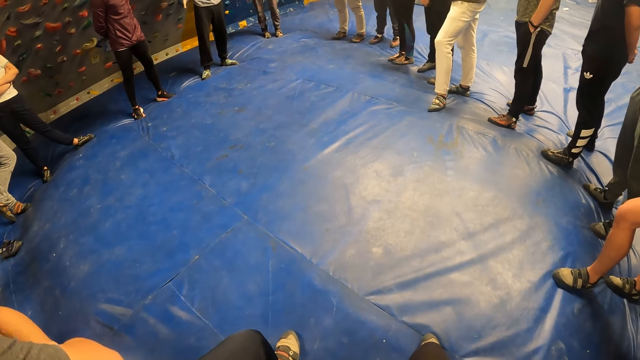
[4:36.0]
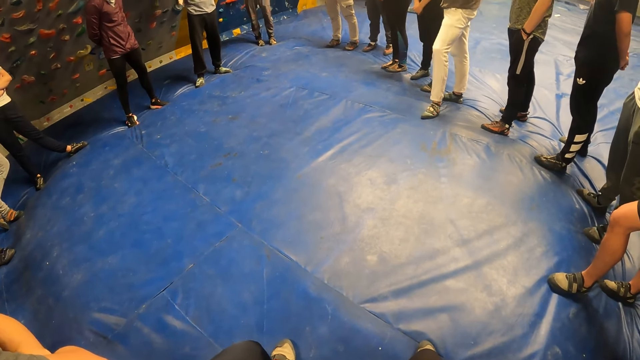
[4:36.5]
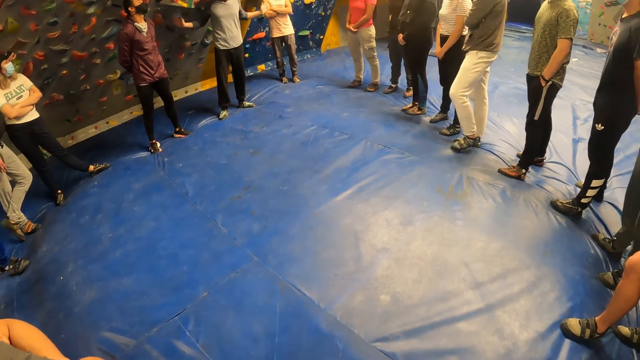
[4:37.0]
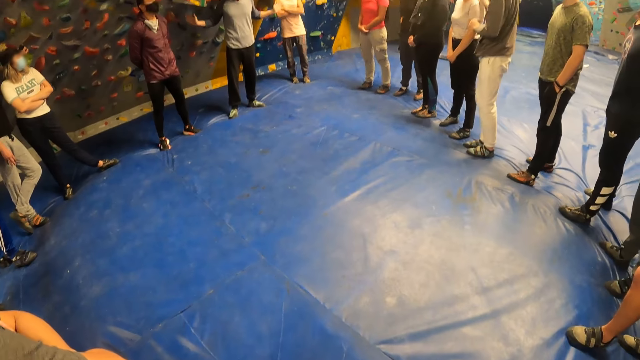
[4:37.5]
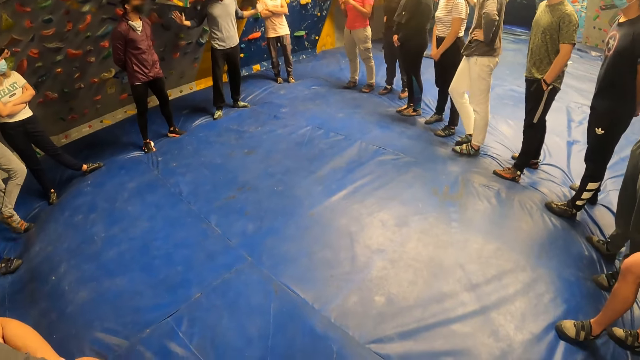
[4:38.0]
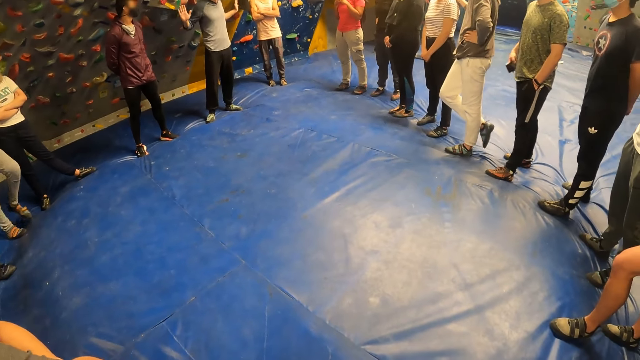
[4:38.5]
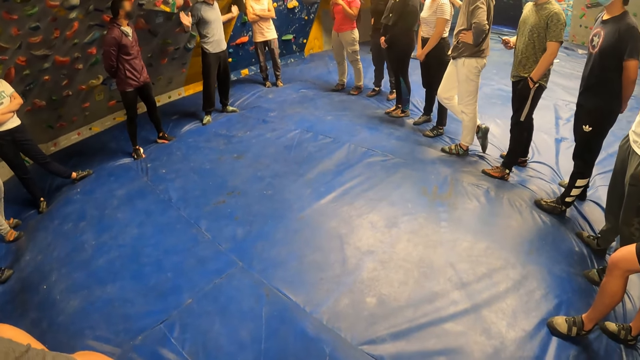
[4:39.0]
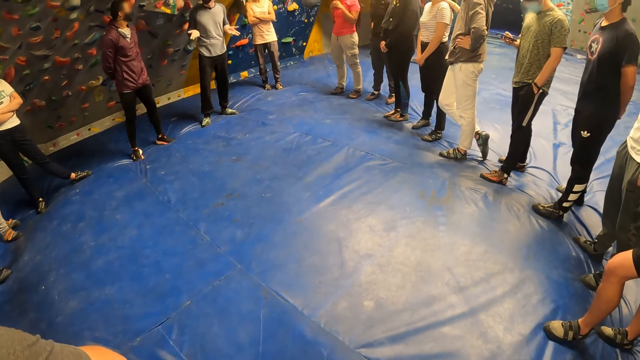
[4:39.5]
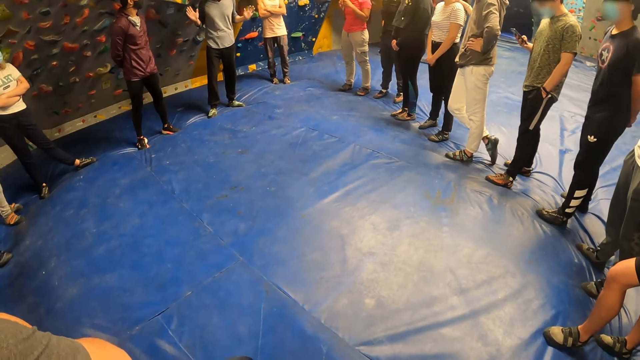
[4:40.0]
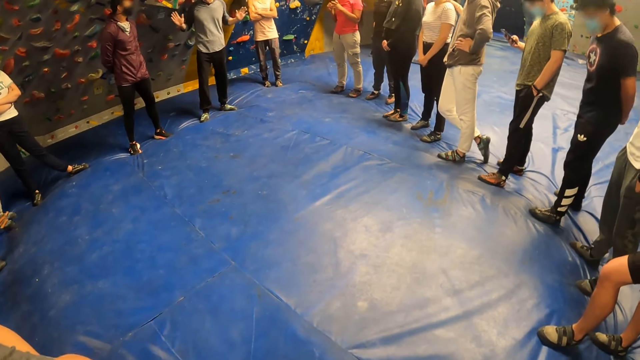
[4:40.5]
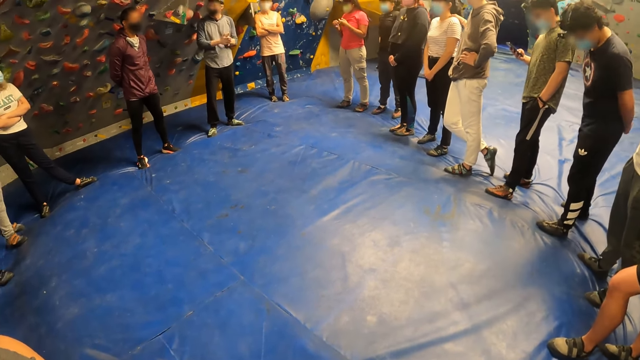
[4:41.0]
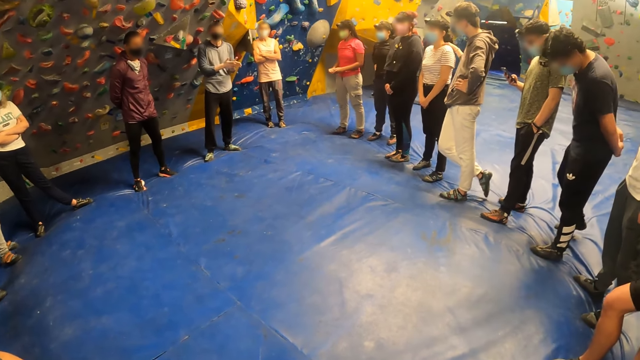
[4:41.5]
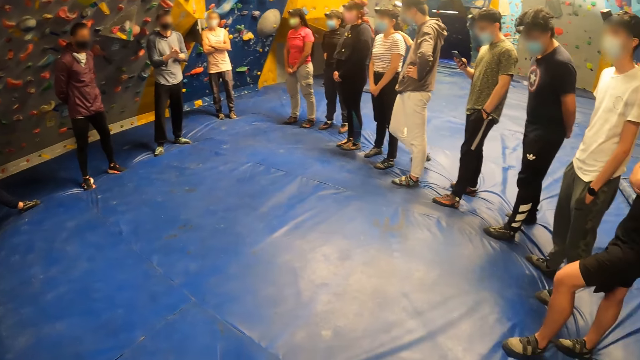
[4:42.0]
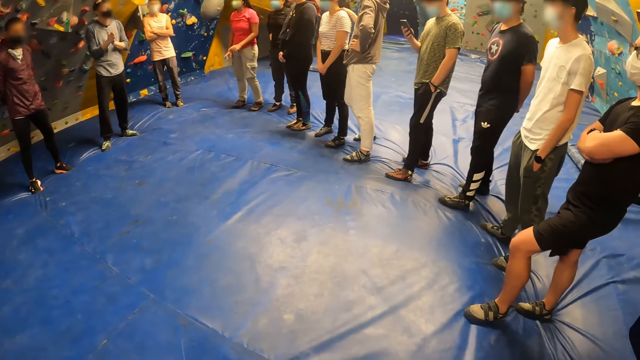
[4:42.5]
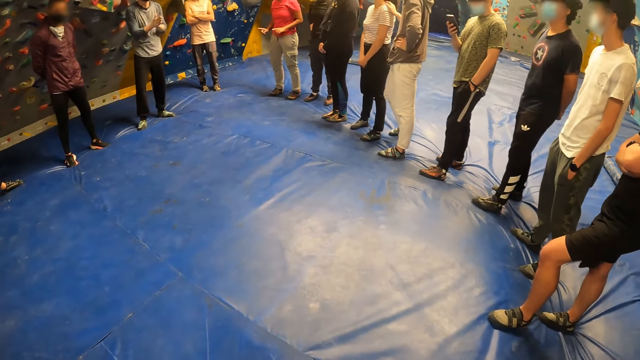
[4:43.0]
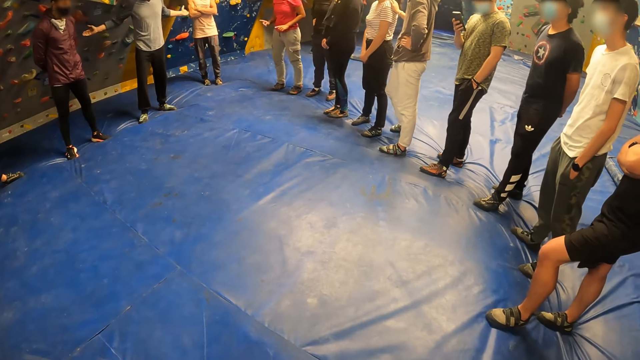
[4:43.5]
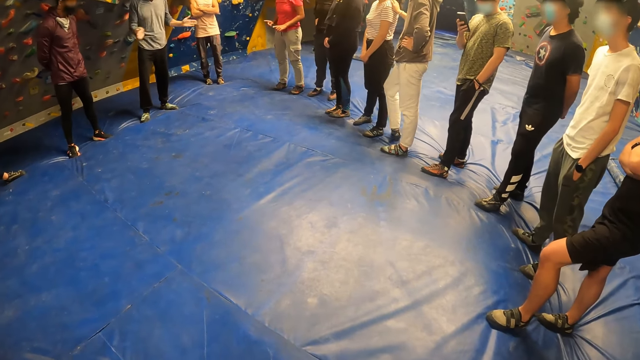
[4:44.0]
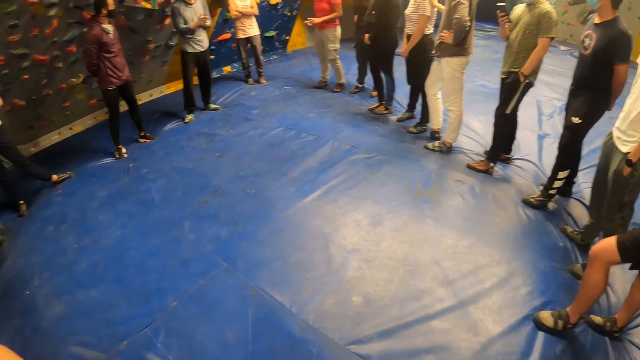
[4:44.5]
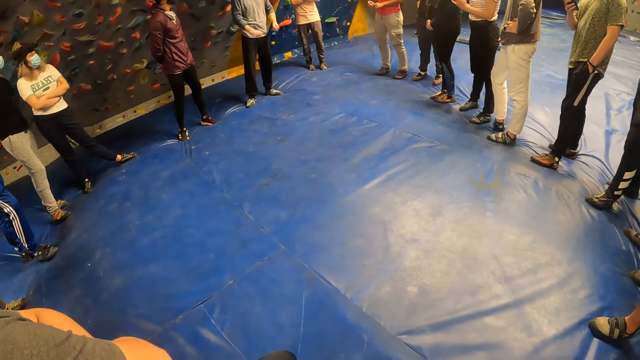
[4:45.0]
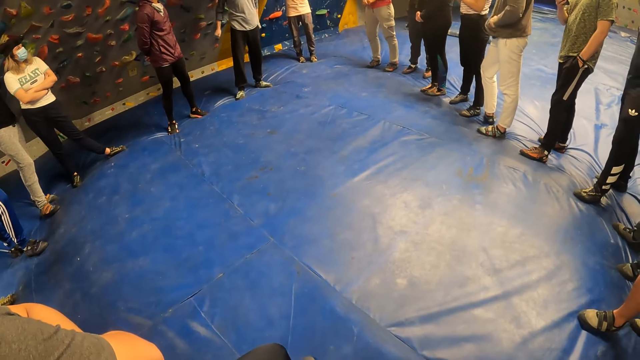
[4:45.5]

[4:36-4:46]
The man takes a phone from his right pocket with his right hand. The man operates the phone with his right hand.

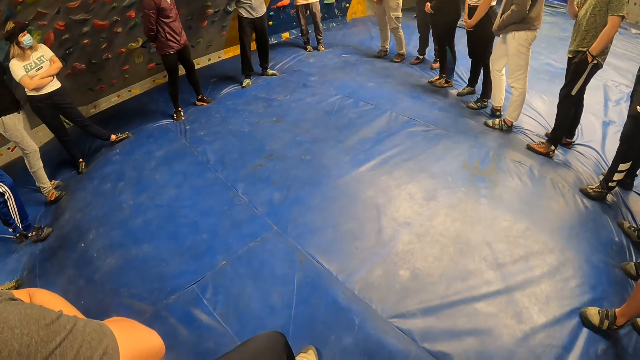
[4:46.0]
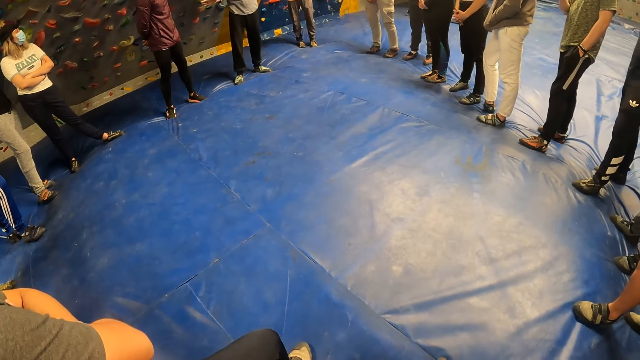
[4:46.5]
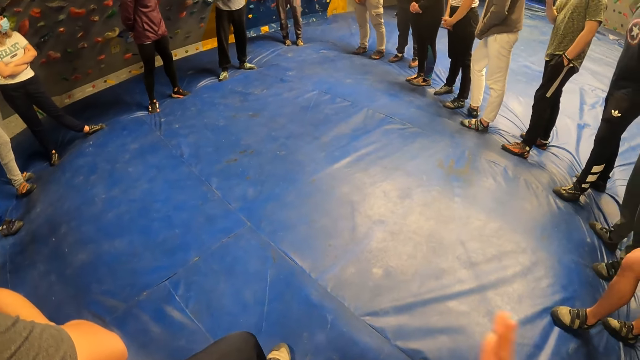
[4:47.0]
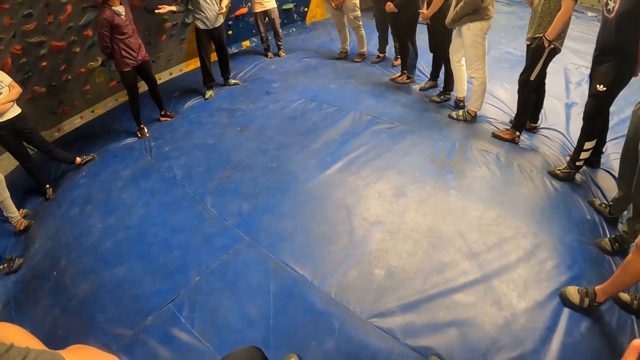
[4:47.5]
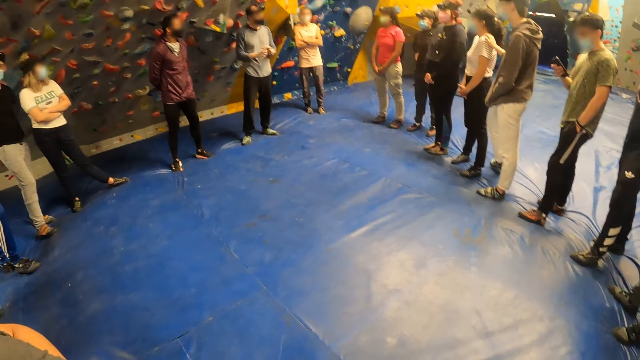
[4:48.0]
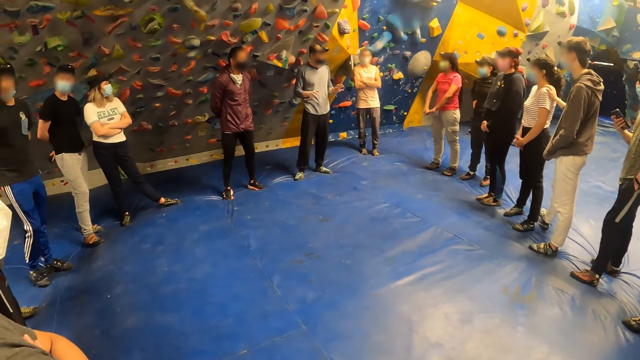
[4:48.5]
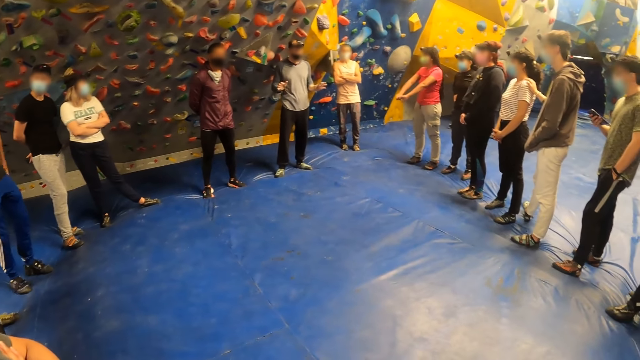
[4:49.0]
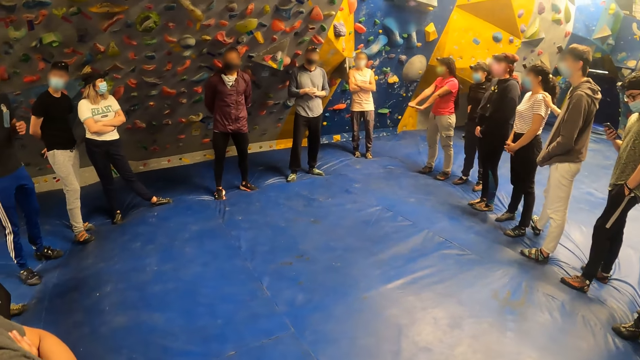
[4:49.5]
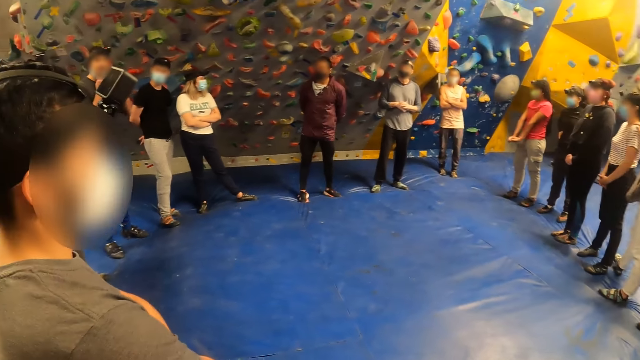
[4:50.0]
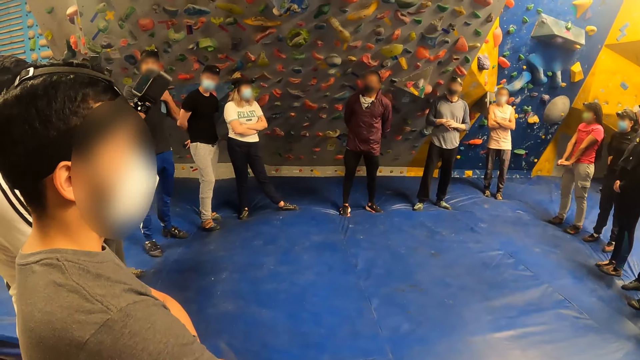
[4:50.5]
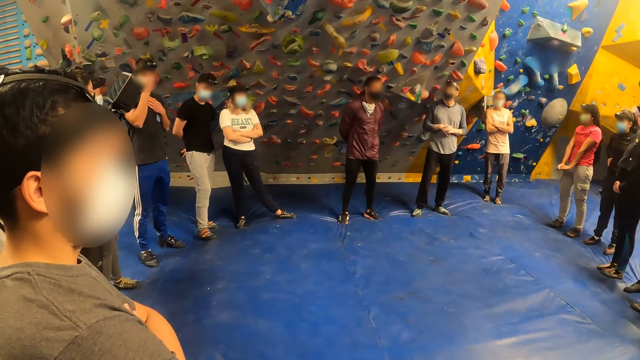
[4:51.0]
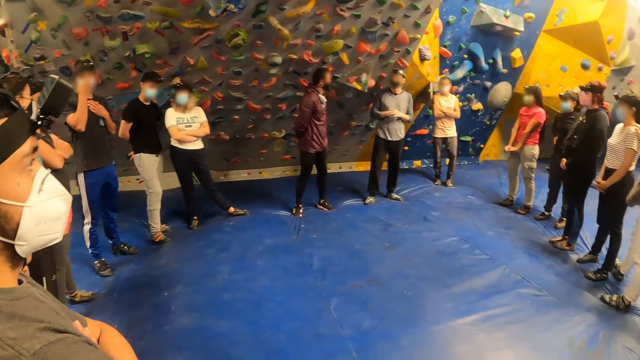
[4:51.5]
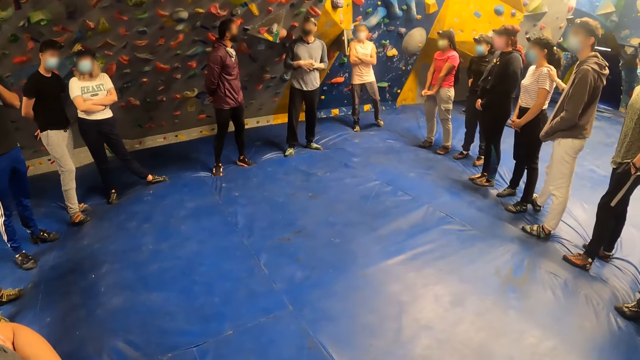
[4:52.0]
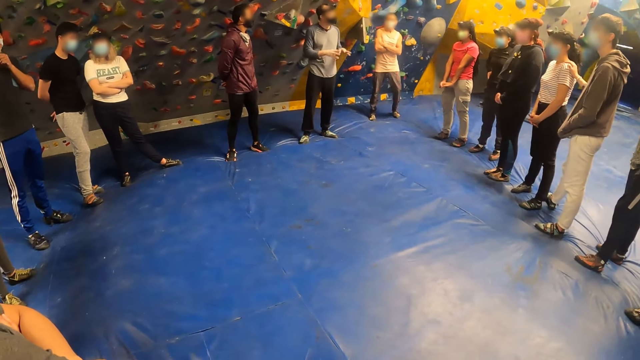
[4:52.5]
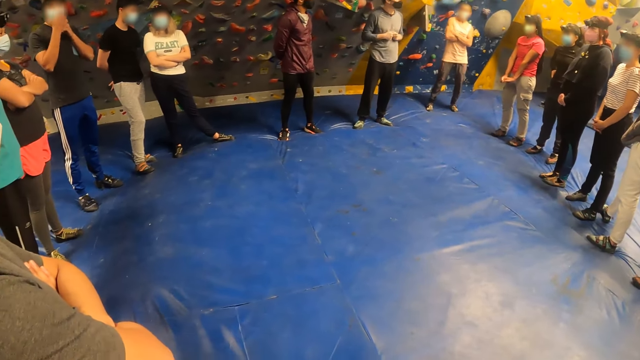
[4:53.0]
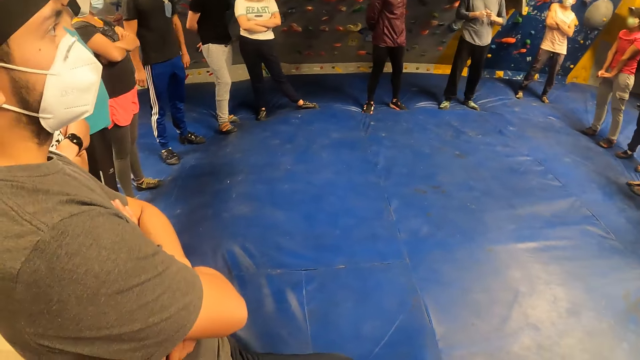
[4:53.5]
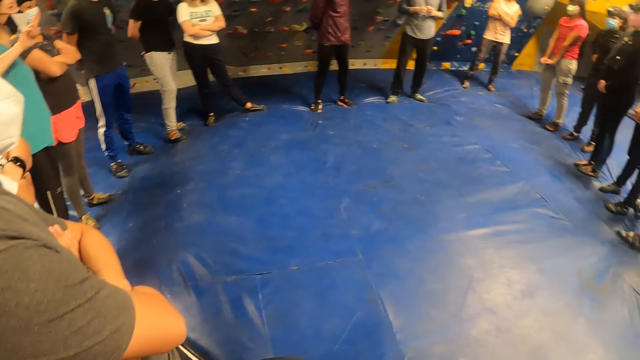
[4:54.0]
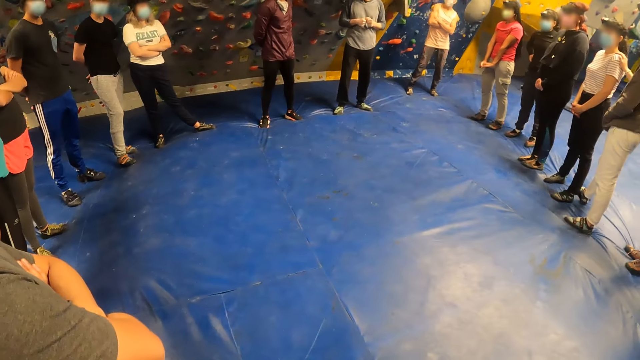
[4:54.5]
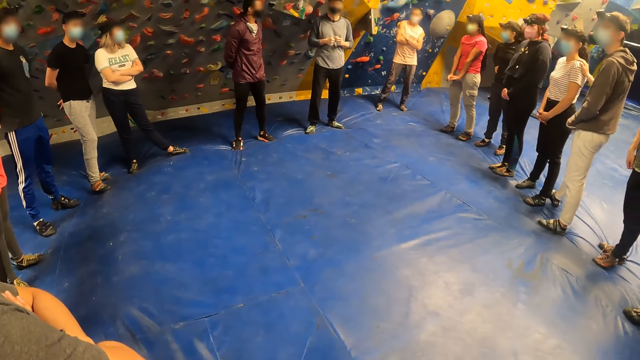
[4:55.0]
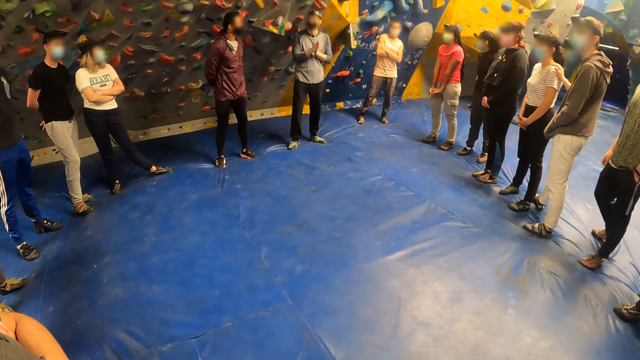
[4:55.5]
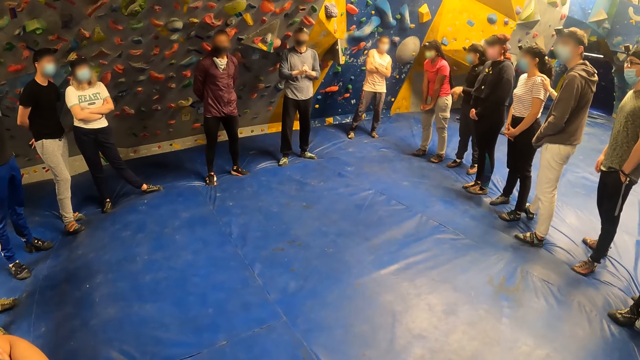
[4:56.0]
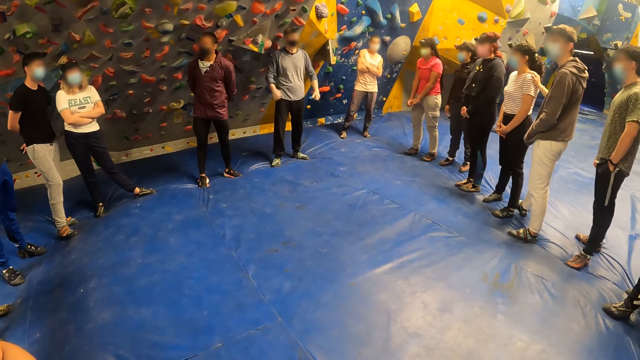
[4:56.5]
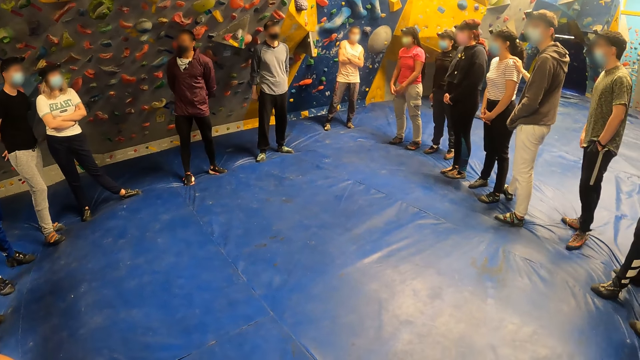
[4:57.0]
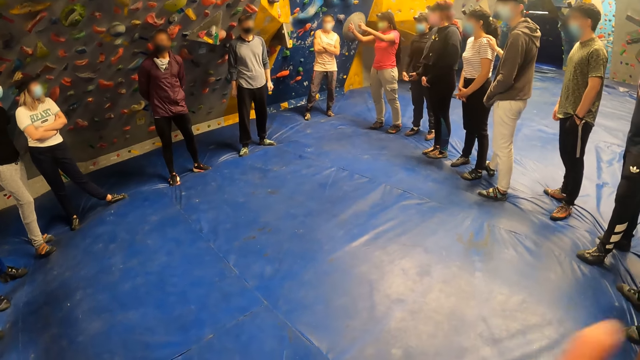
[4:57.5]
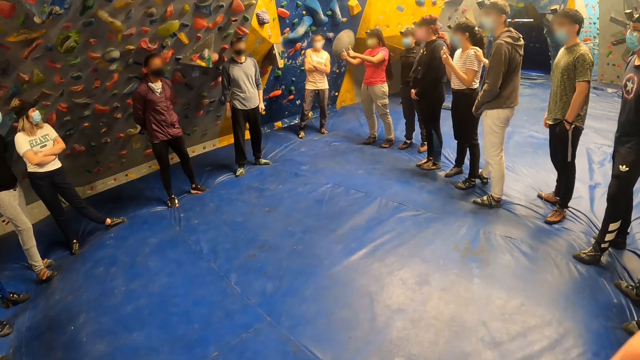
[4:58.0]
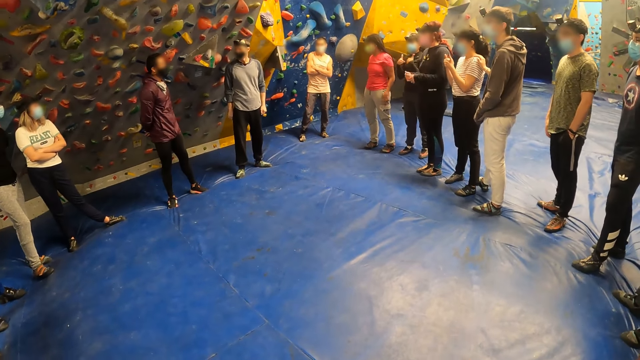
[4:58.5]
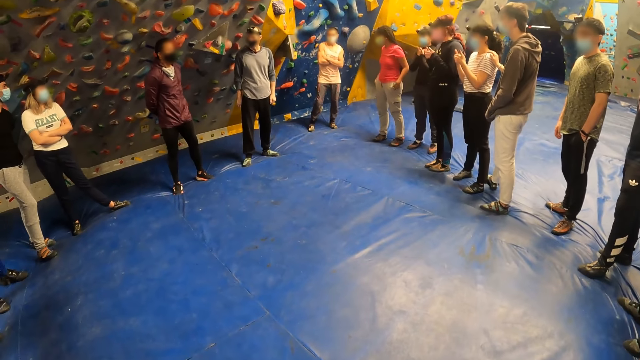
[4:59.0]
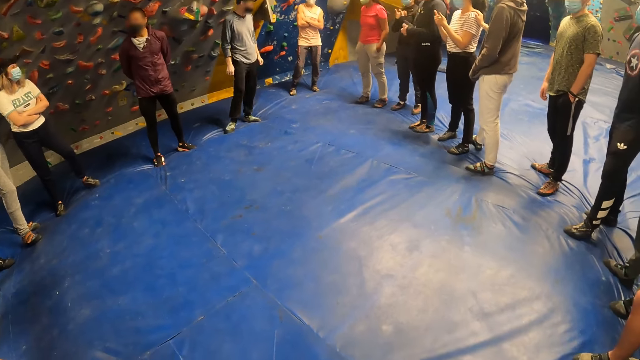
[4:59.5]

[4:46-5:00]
A person spreads her hands. Another person moves his hands. A third person moves her hands.
